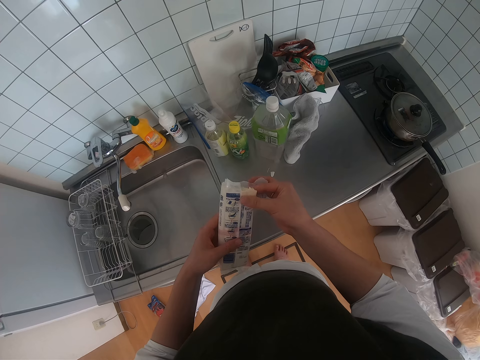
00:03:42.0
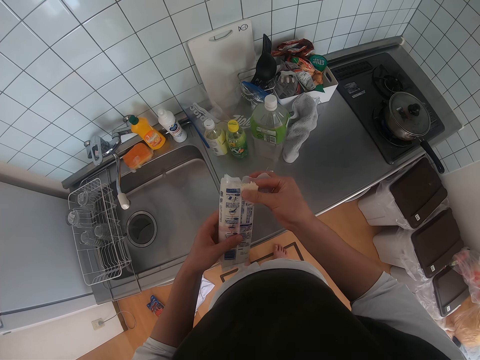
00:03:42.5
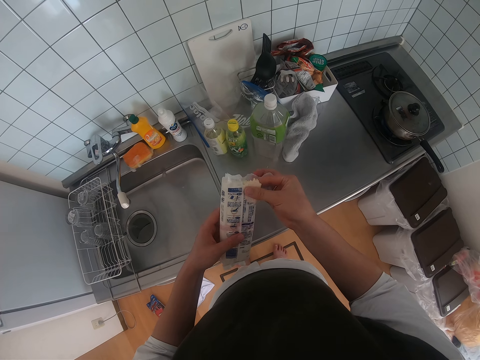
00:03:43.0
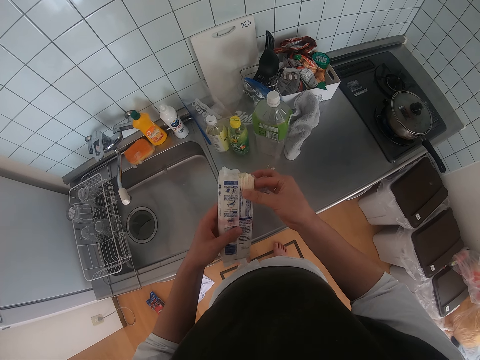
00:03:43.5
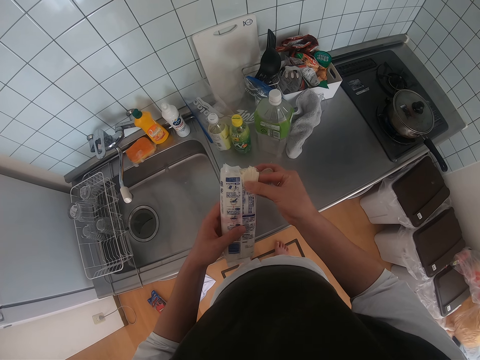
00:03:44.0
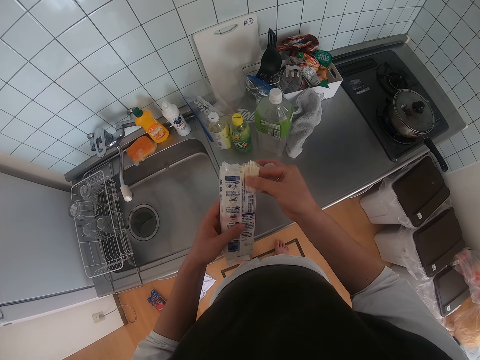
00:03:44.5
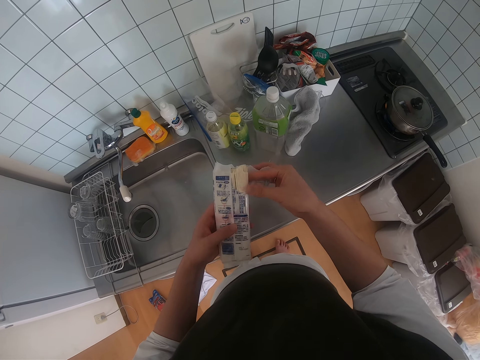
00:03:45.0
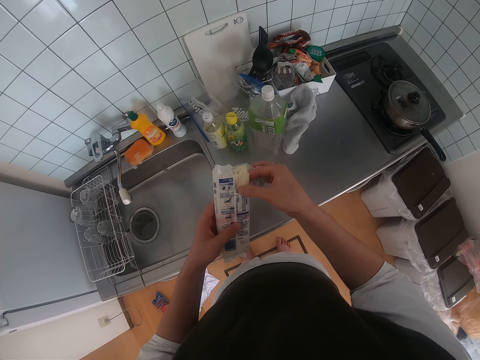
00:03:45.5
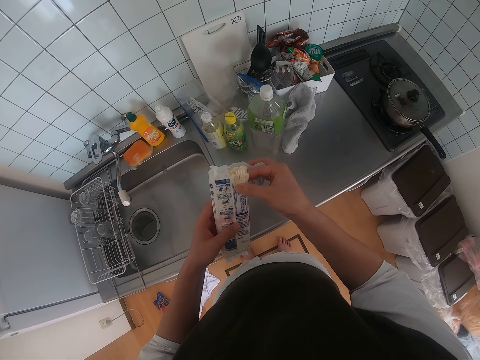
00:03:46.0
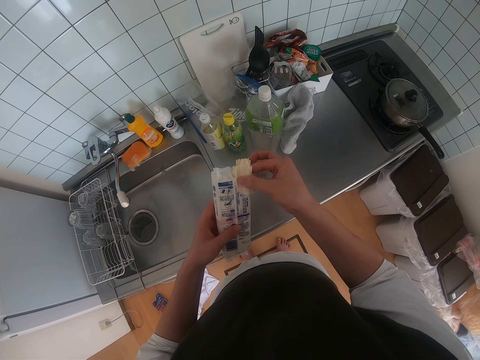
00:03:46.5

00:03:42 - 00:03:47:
The camera wearer brings out a tied spaghetti bunch from the pack. They move pasta in the packet.

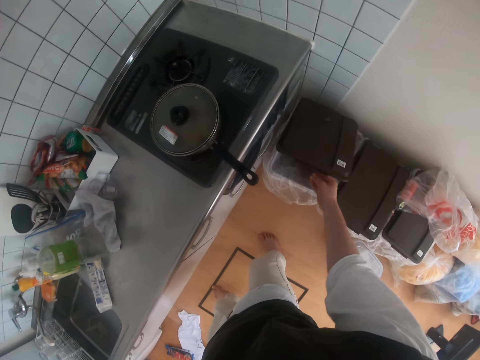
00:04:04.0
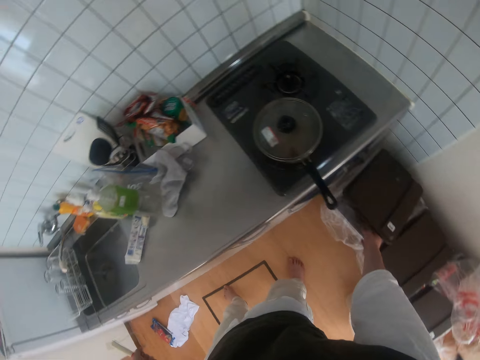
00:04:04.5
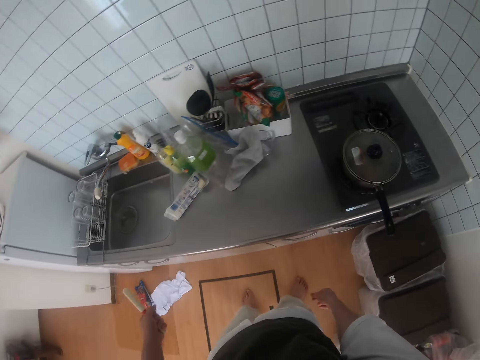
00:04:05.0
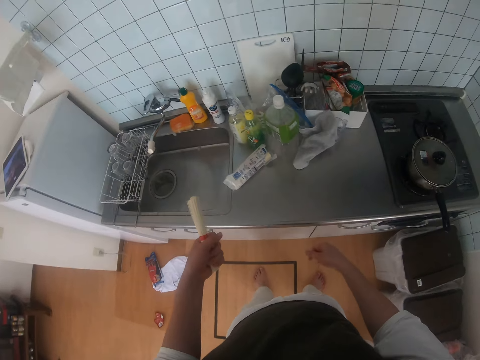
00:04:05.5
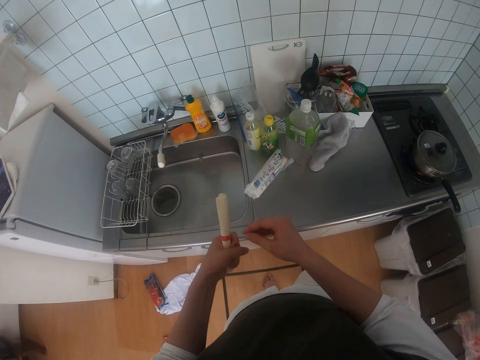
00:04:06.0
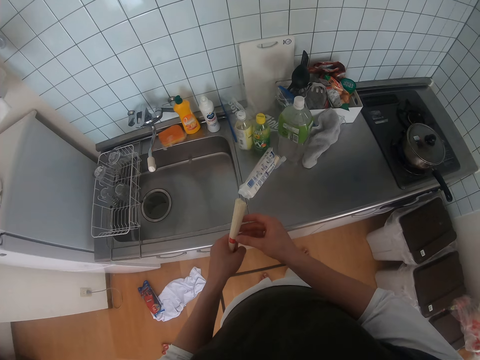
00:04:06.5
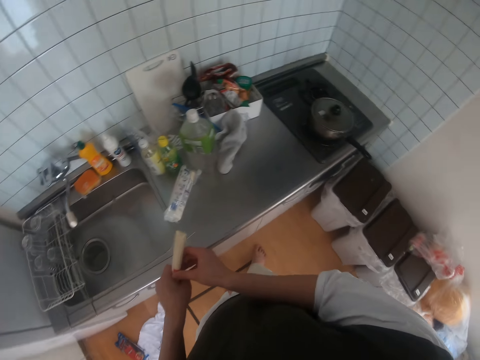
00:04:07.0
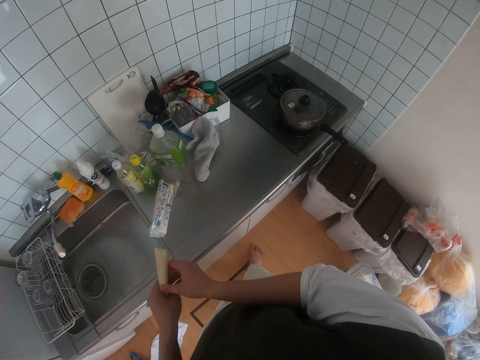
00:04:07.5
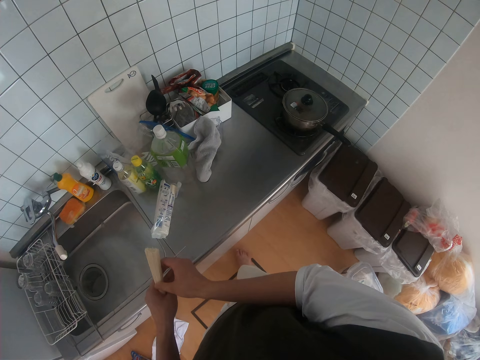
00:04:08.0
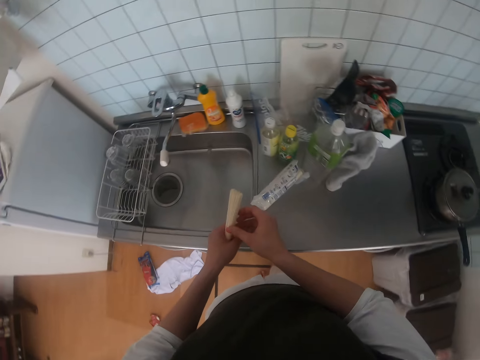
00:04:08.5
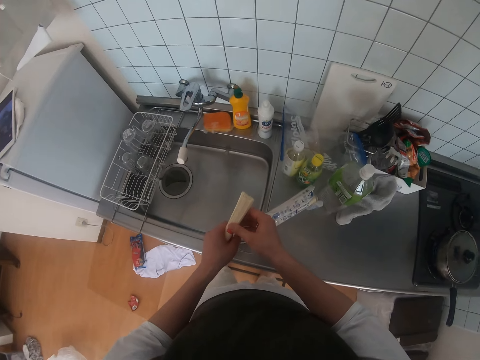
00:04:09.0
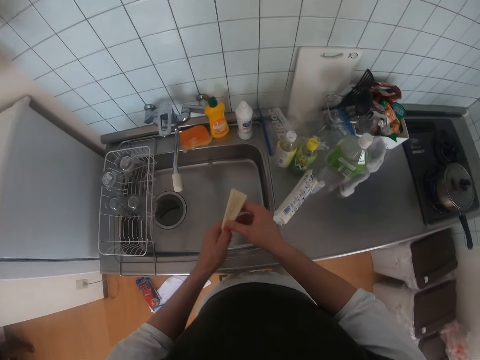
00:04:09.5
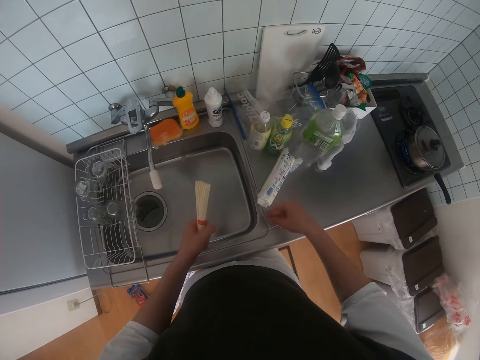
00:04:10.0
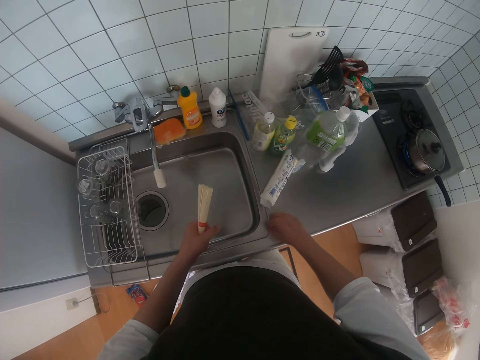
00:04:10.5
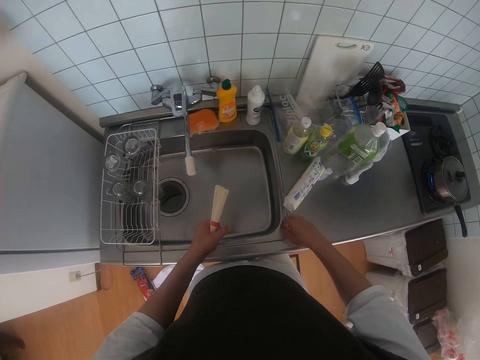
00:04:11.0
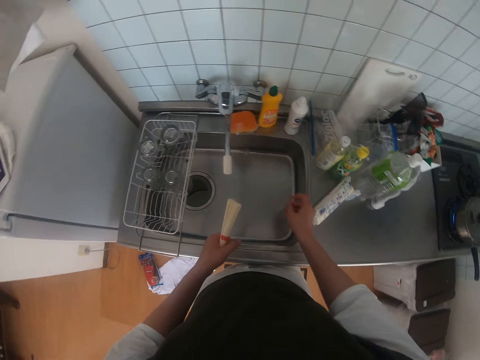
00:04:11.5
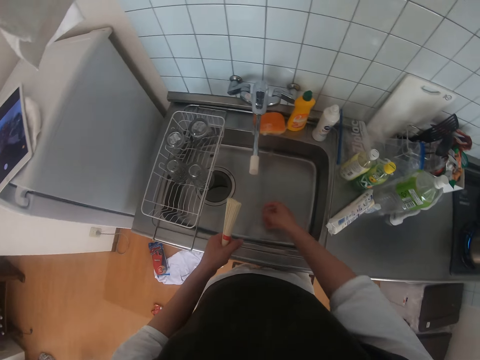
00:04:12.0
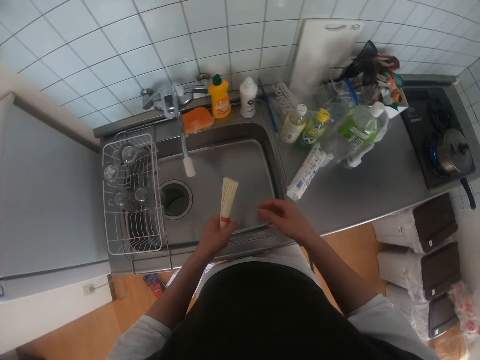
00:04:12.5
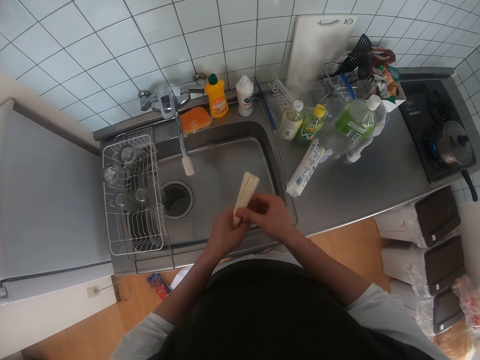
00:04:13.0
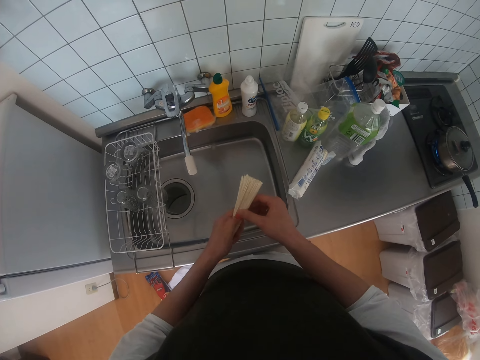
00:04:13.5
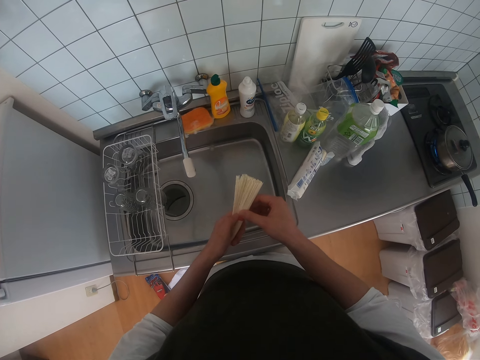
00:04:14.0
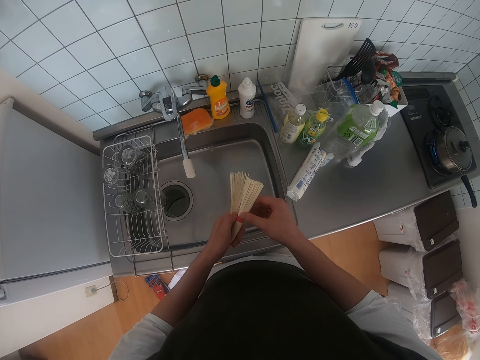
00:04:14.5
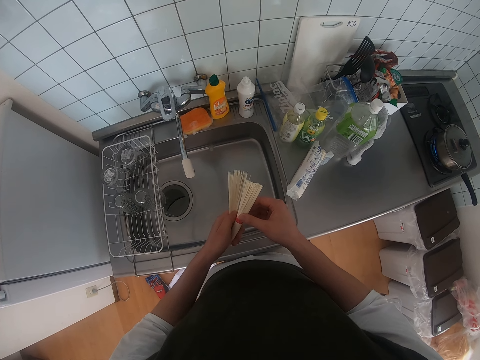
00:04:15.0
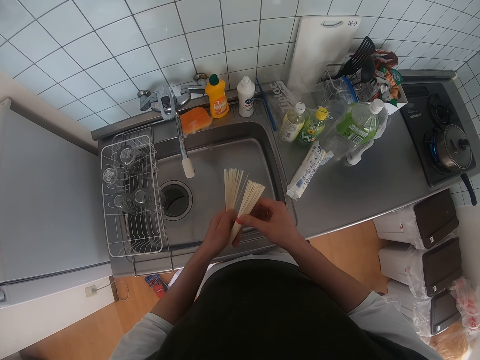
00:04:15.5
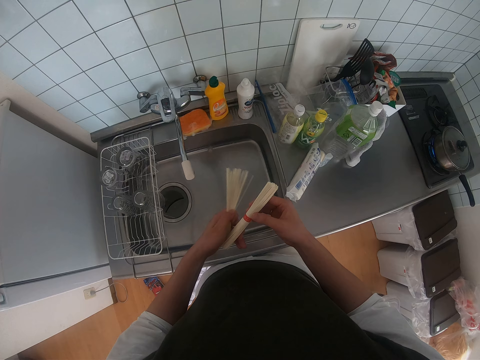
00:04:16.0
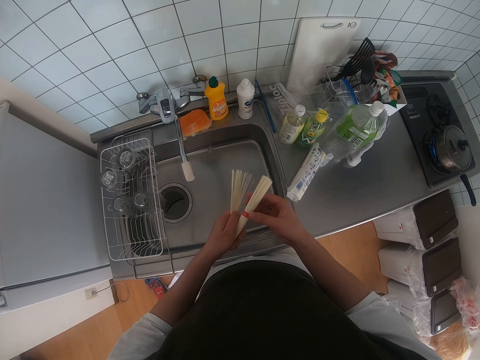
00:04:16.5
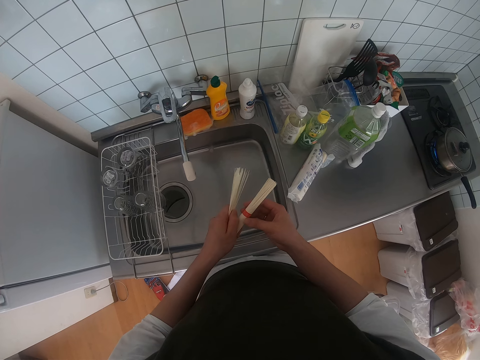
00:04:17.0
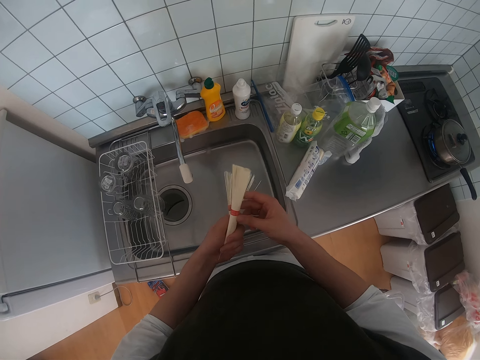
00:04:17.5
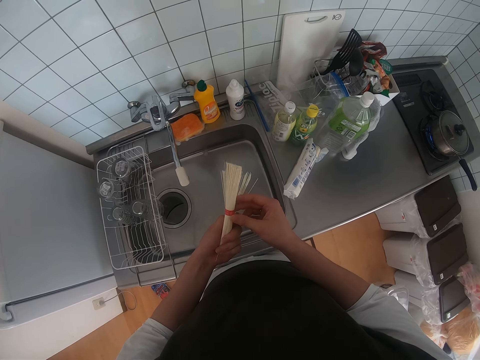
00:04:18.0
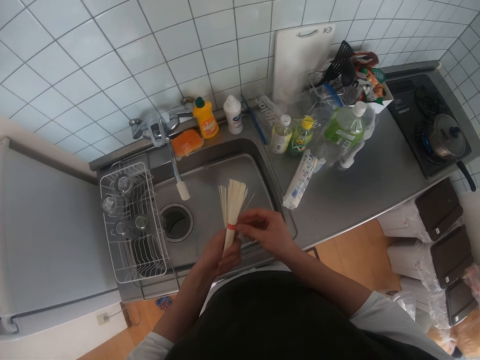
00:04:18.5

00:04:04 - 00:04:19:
The camera wearer opens a trash bin. They throw the top of the spaghetti pack into the trash bin. They hold pasta with hands. They pick a string of spaghetti from the countertop. They throw the string of spaghetti into the sink, in a sink strainer. They separate the spaghetti bunch with hands. They move the pasta with a hand.

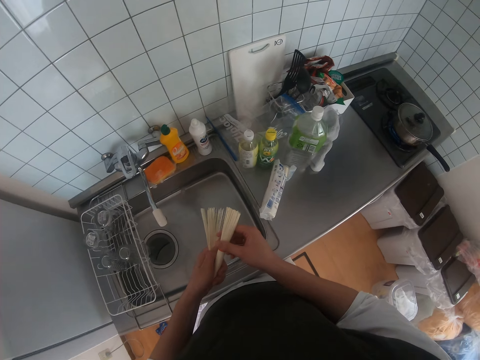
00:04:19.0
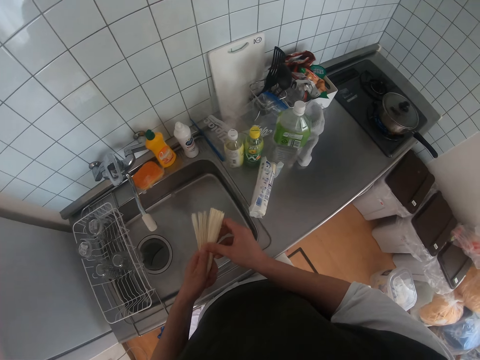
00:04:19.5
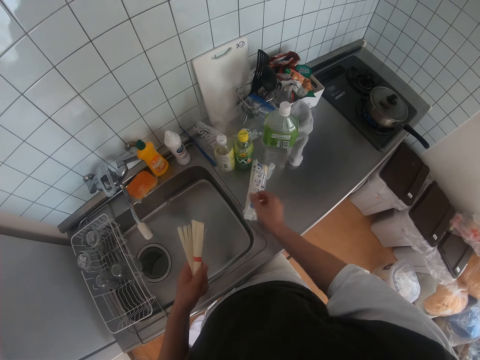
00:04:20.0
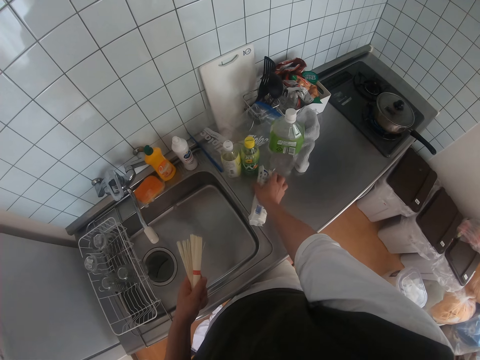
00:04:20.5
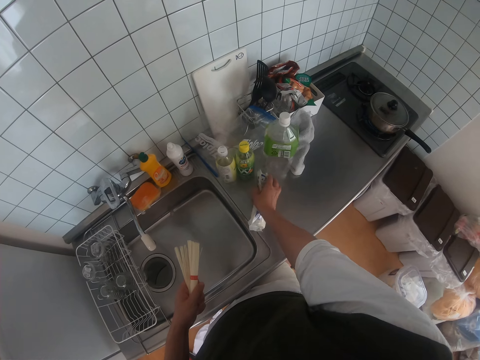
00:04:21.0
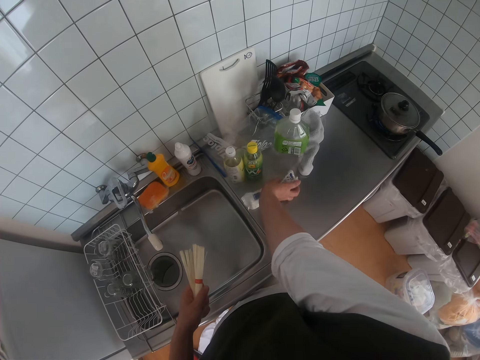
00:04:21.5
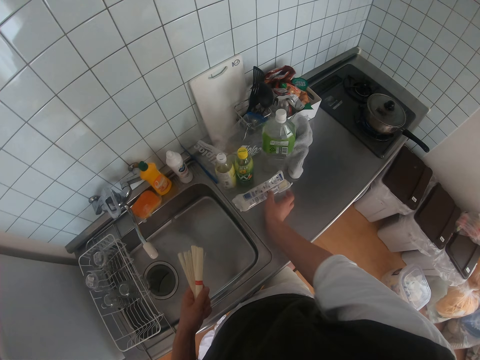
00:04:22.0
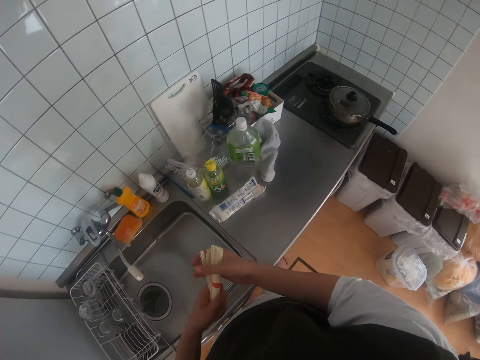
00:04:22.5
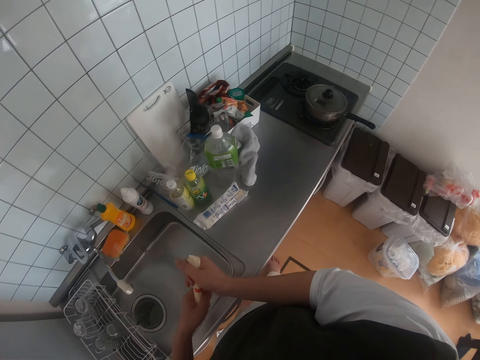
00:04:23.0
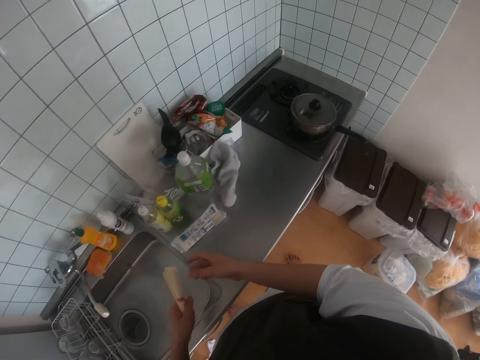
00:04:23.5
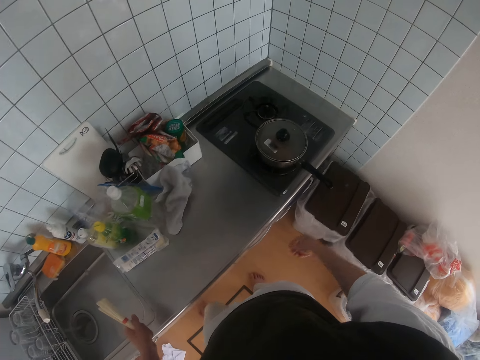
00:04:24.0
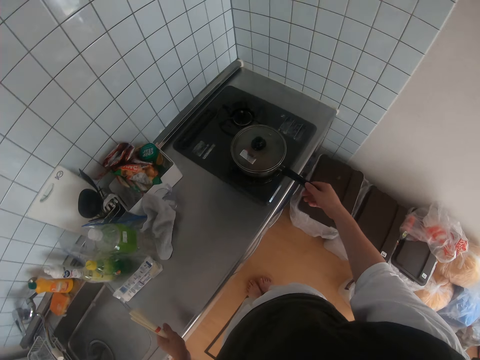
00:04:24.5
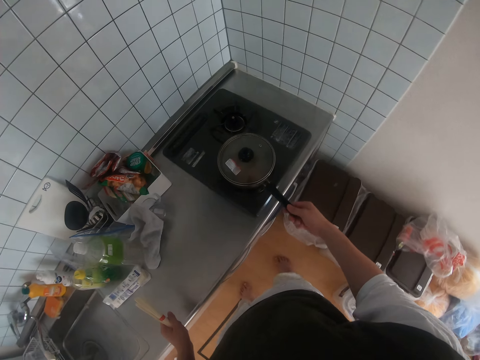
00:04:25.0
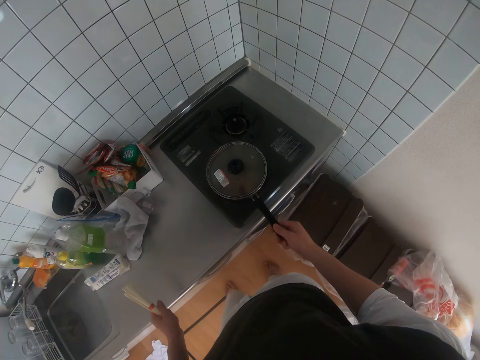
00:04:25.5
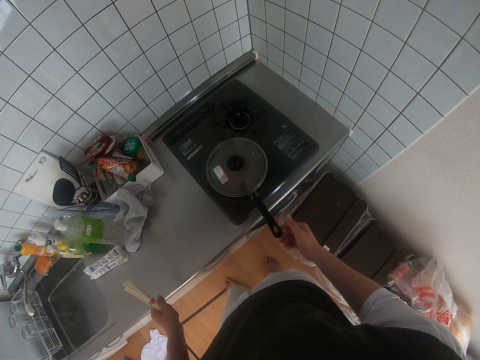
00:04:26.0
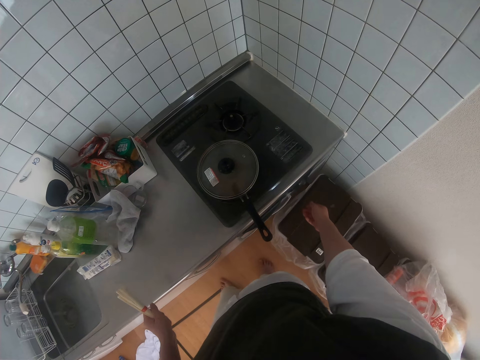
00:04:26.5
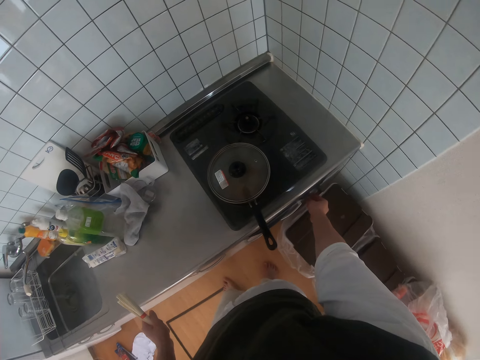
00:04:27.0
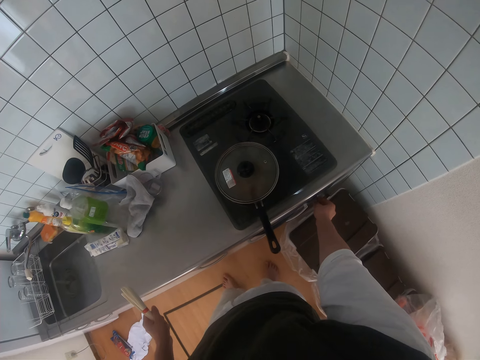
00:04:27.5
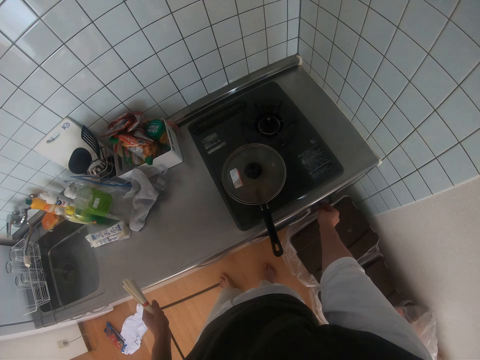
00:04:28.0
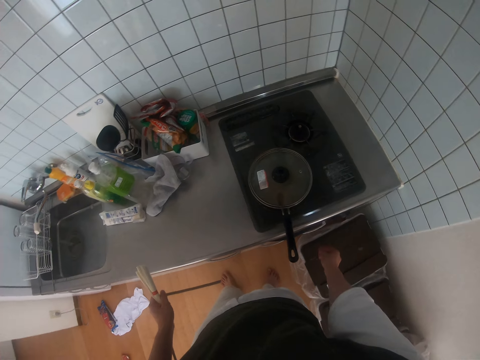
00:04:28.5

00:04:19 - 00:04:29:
The camera wearer adjusts the pack of spaghetti on the countertop with the other hand. They hold pasta with hands. They walk. They adjust the pot on the gas stove. They turn a knob of the gas cooker.
